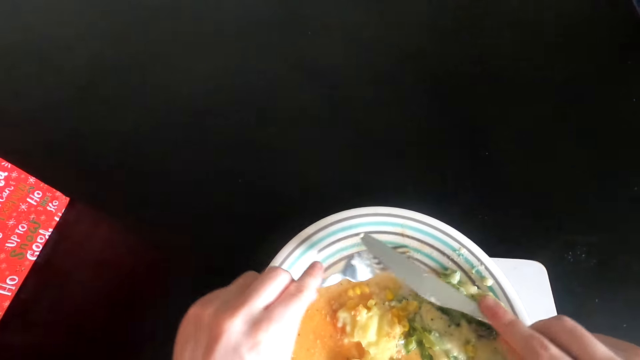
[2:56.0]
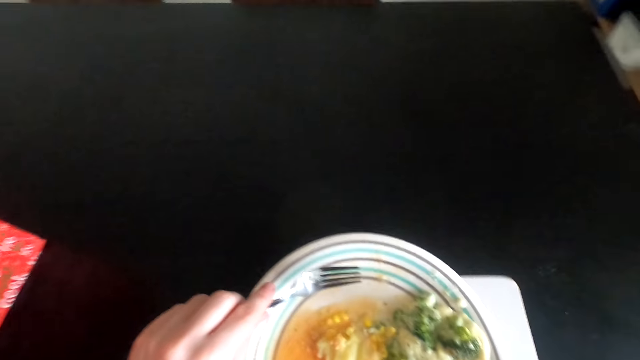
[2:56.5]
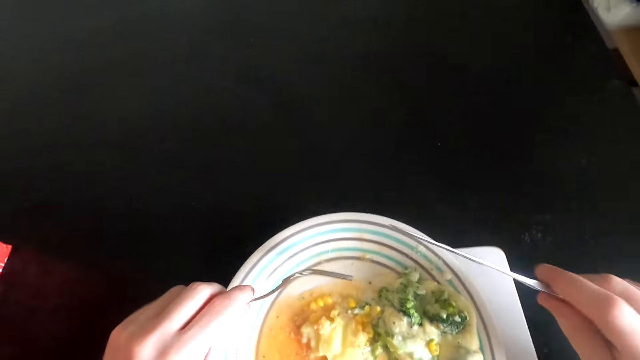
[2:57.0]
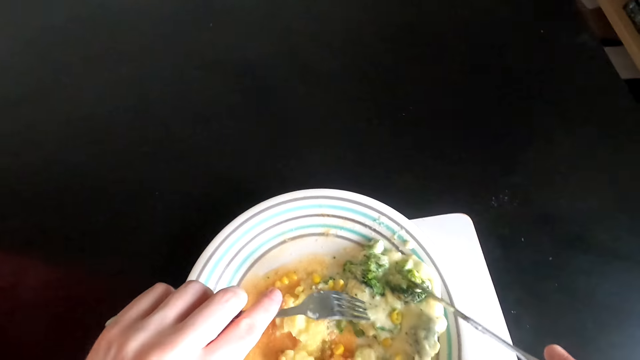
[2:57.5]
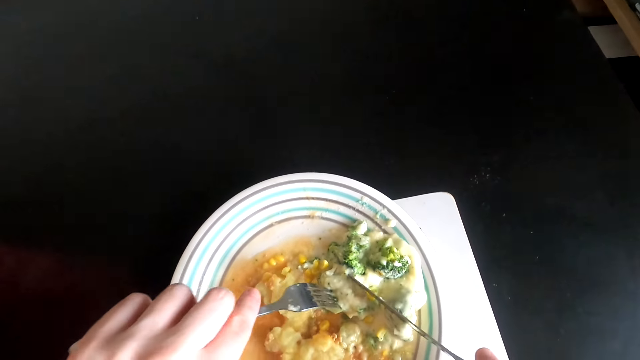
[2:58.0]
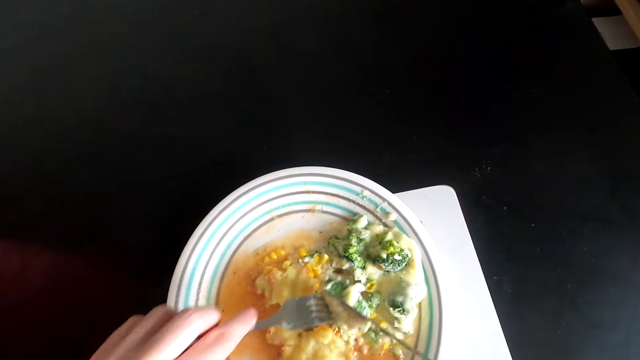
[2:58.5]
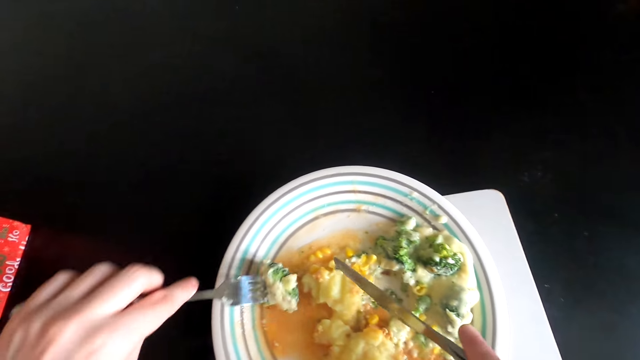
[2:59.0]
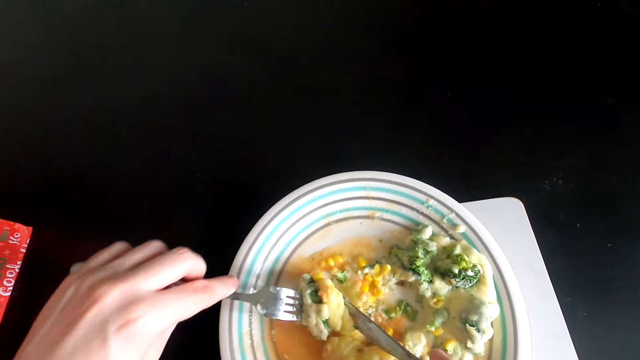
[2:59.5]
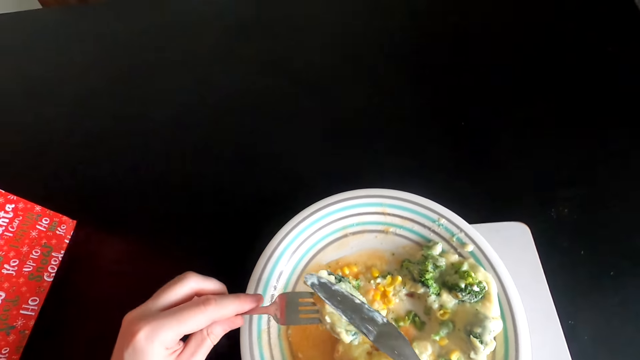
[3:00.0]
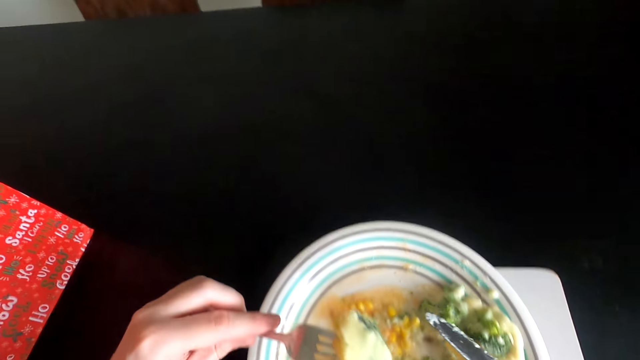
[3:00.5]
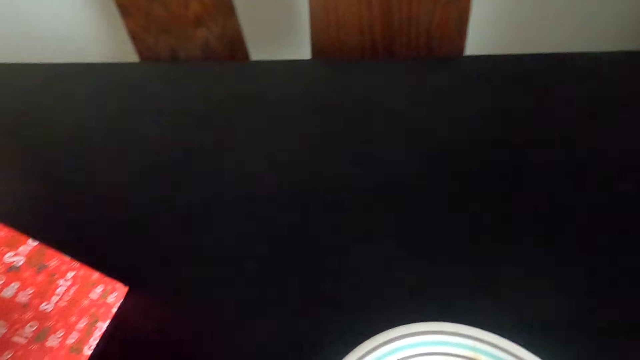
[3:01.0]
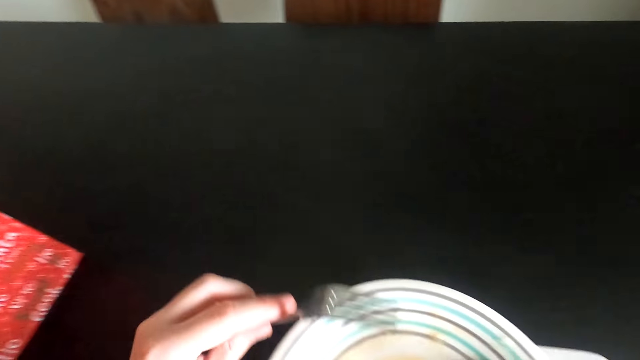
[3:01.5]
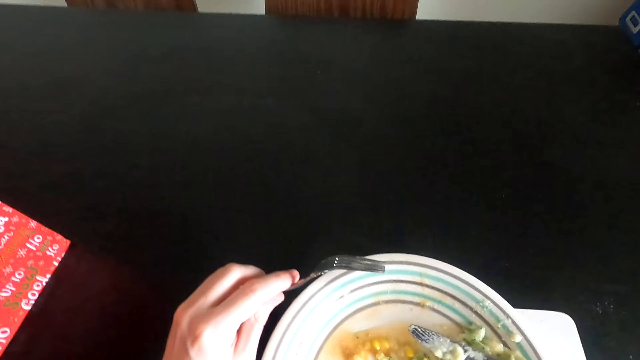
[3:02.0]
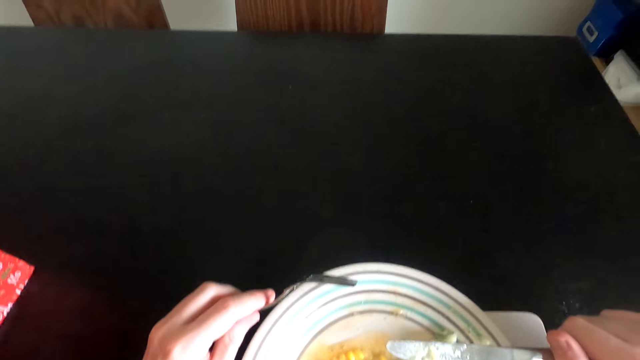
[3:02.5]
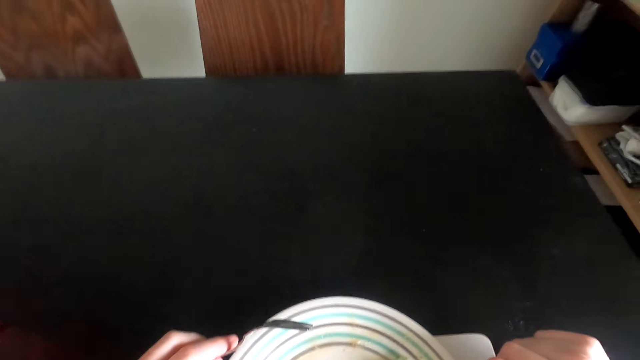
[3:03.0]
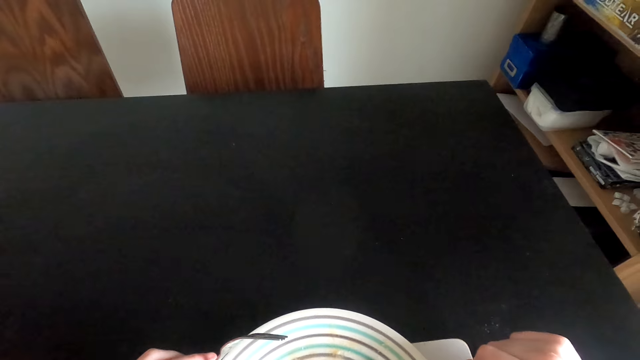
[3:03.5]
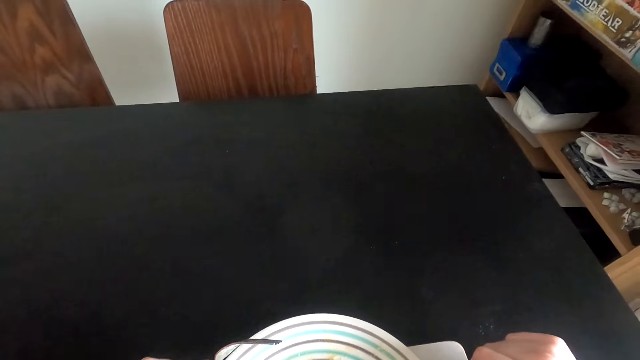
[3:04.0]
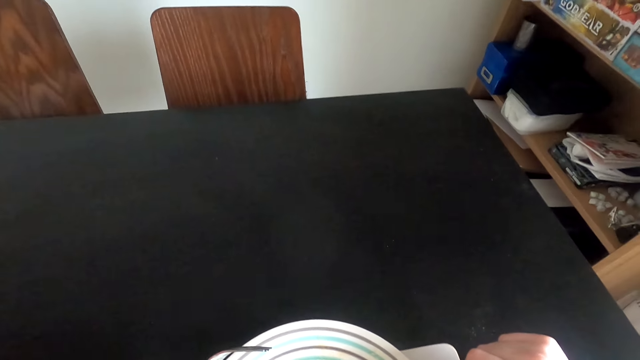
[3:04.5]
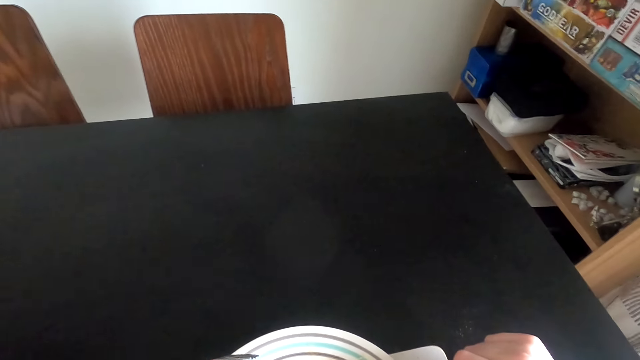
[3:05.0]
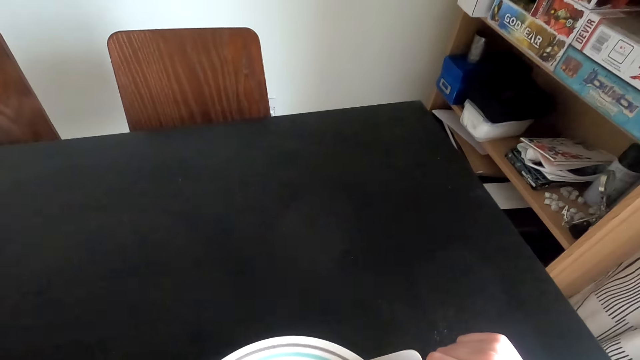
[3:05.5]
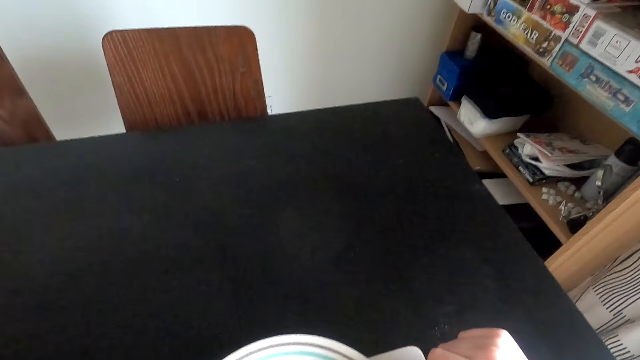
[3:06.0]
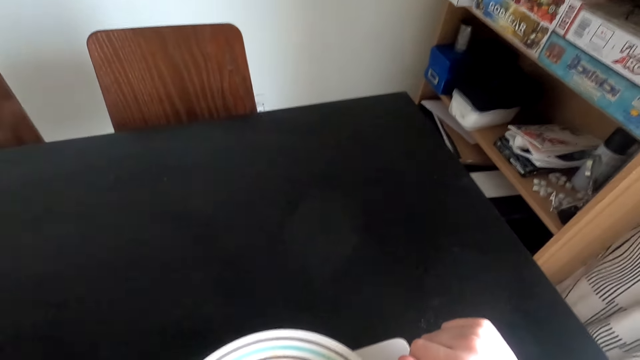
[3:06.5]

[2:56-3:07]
The camera wearer scoops food in the bowl. They eat the food with a fork. They turn to the side.

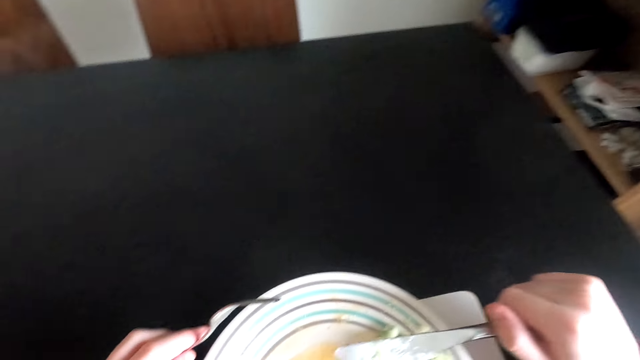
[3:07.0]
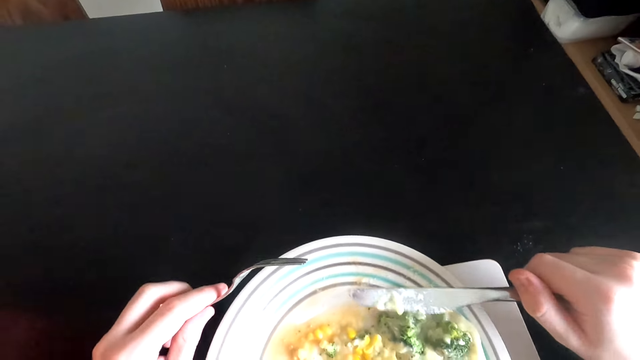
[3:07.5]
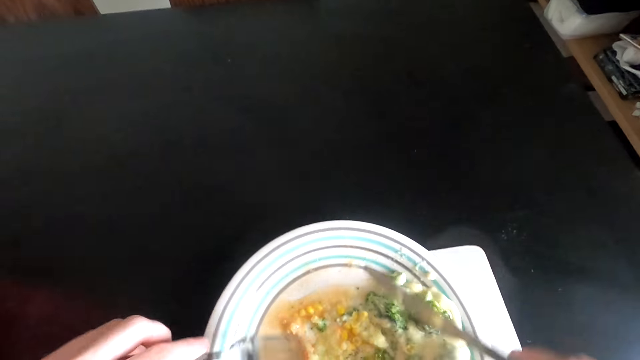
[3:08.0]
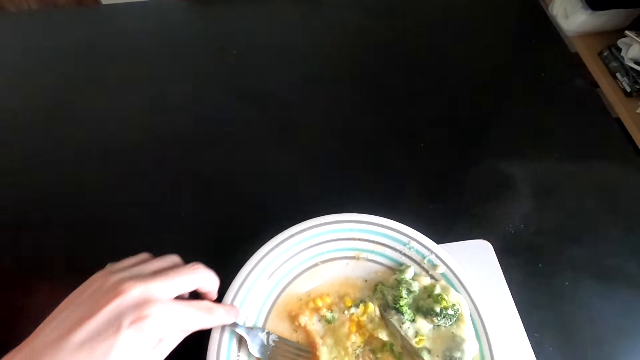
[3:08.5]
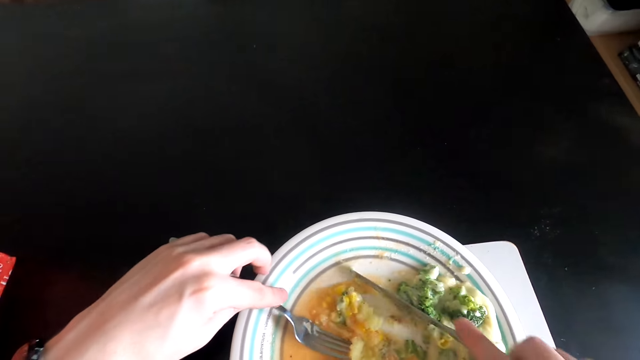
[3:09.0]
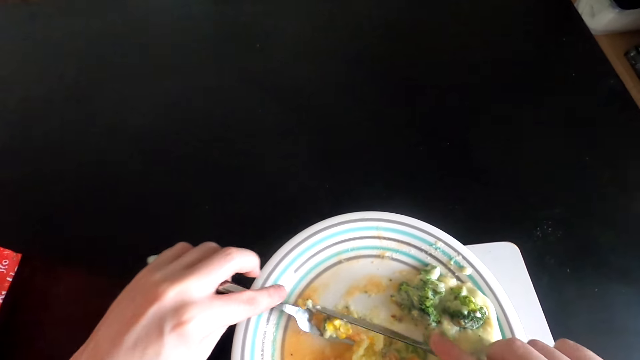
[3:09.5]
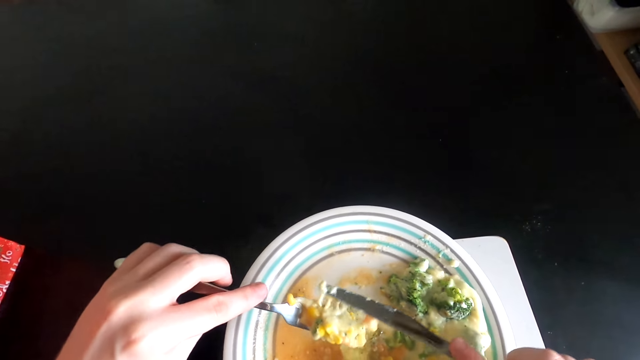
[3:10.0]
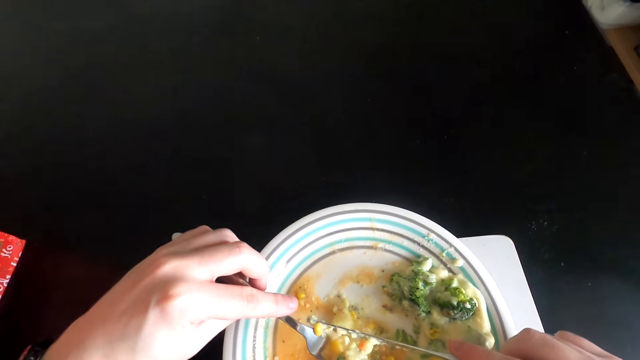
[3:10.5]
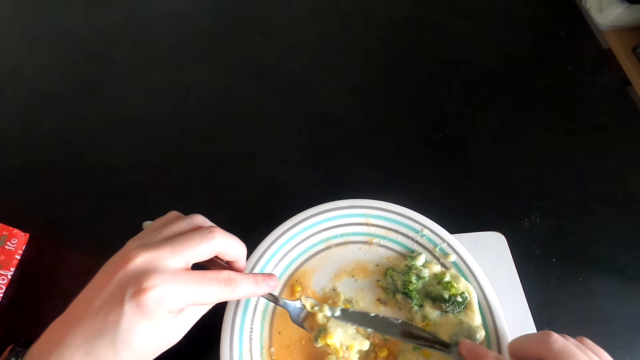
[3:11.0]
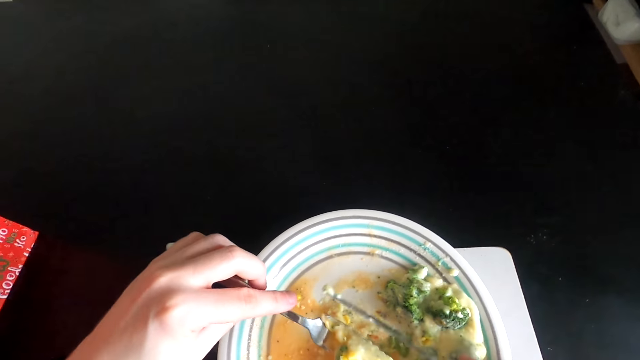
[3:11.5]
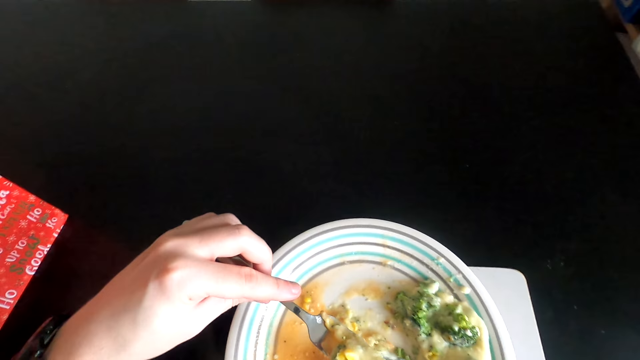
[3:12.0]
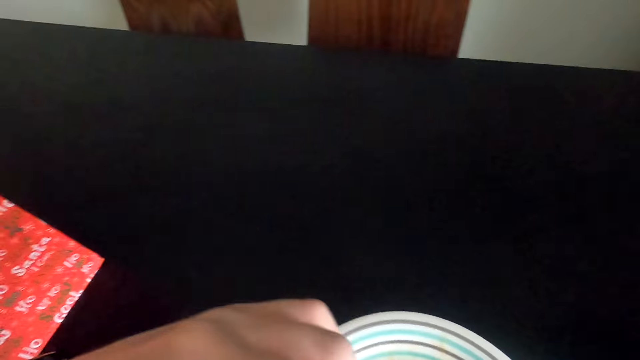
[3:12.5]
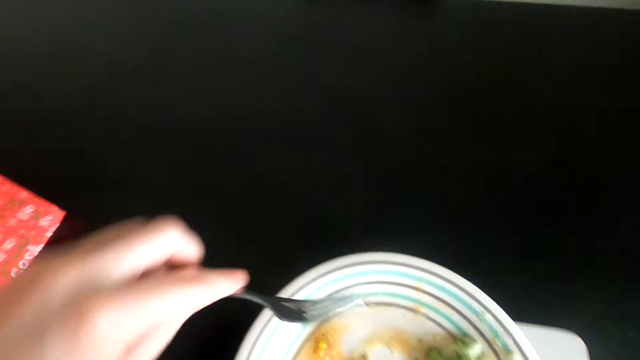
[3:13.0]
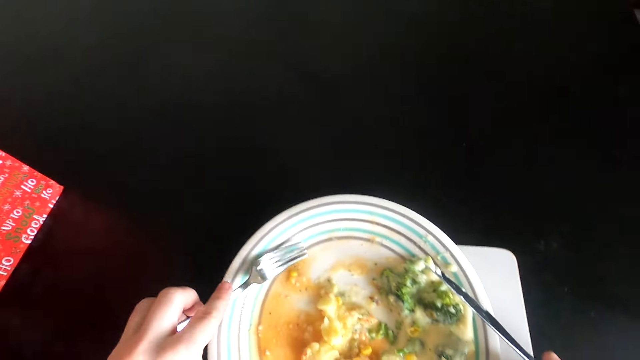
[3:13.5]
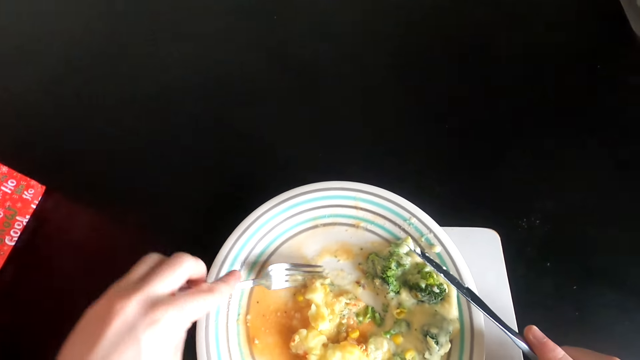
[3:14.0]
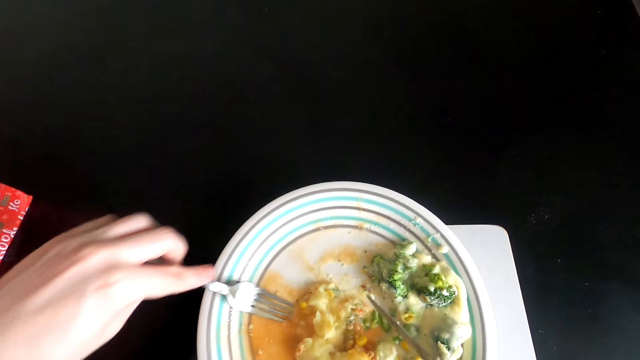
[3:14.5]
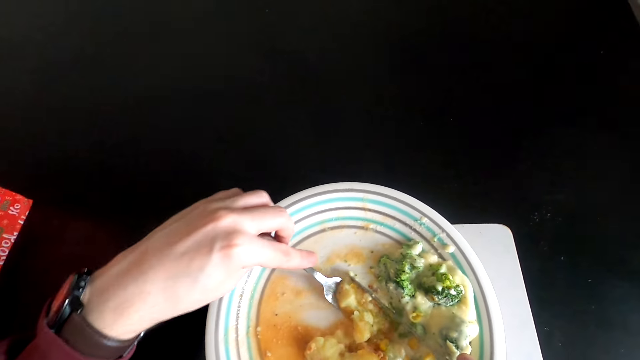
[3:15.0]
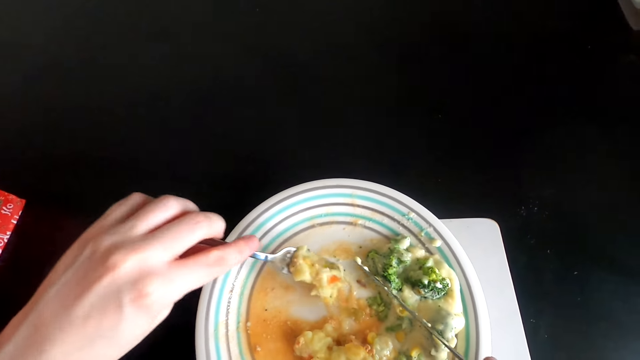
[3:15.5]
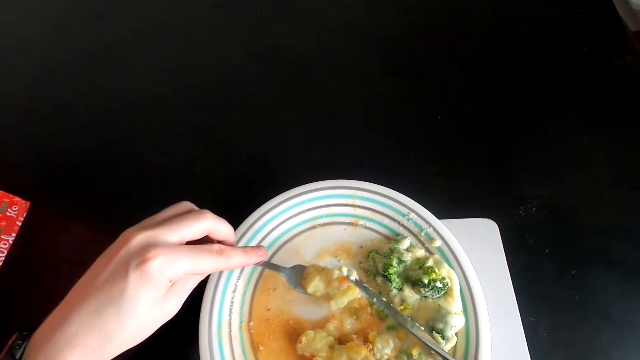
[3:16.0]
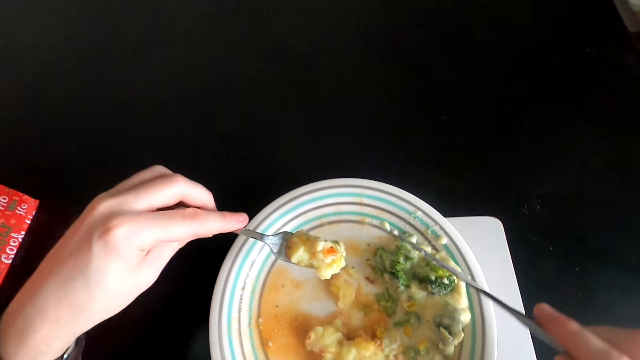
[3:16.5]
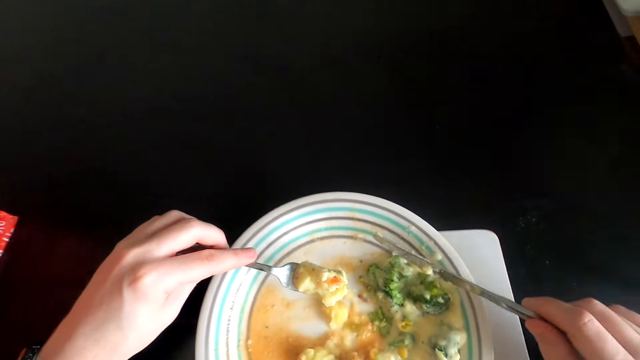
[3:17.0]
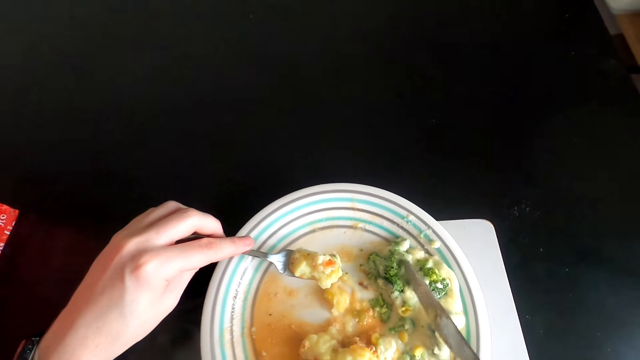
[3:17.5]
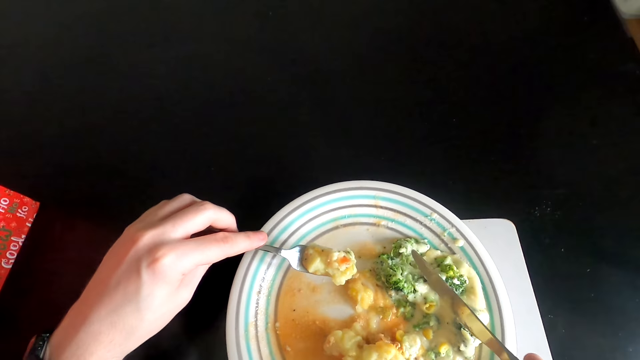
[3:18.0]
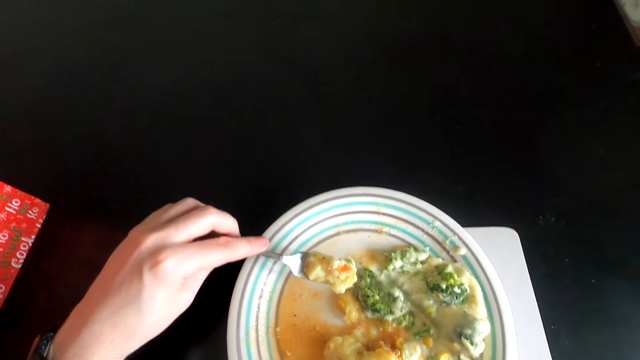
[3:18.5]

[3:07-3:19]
The camera wearer holds a knife. They scoop food in the bowl. They eat the food with a fork. They scoop the food in the bowl.
